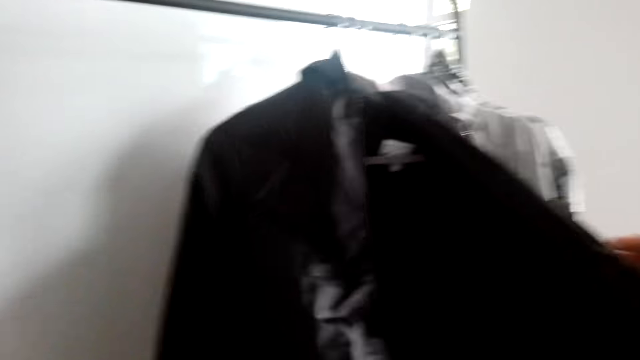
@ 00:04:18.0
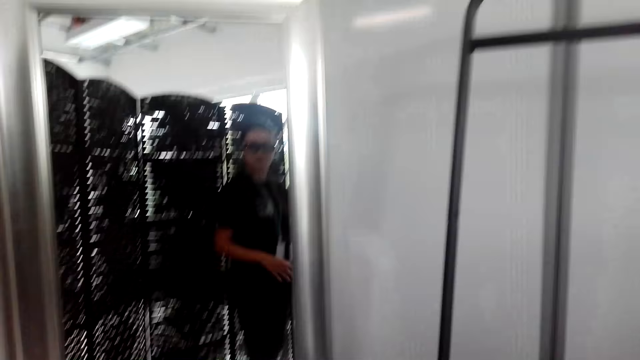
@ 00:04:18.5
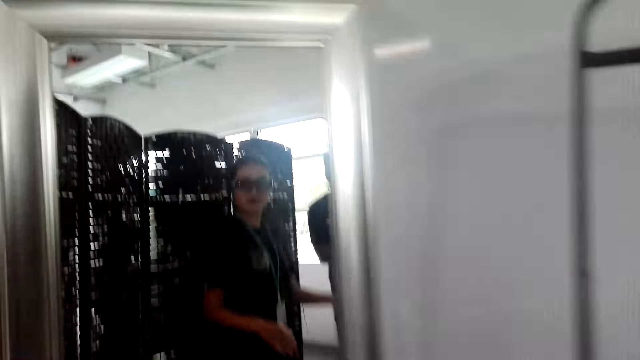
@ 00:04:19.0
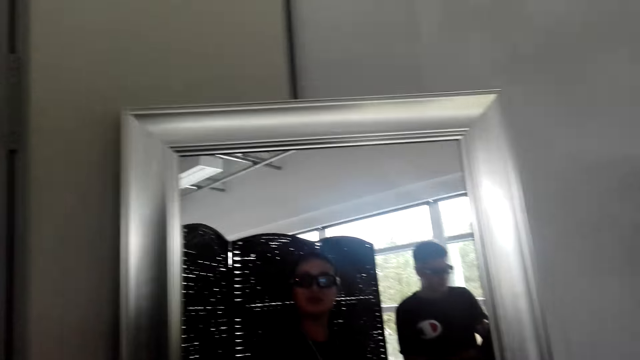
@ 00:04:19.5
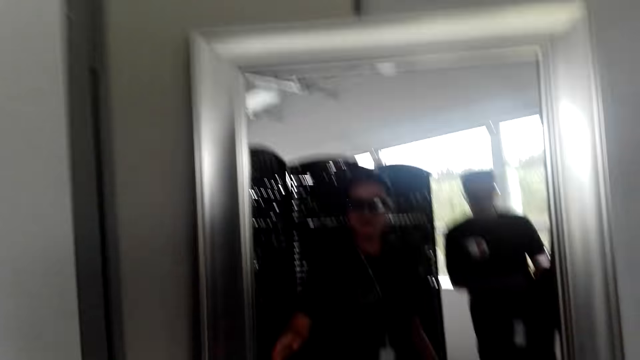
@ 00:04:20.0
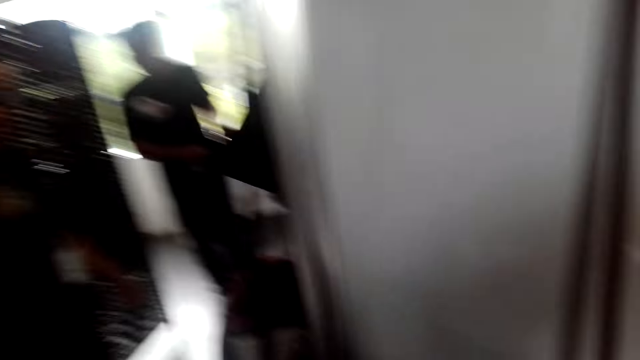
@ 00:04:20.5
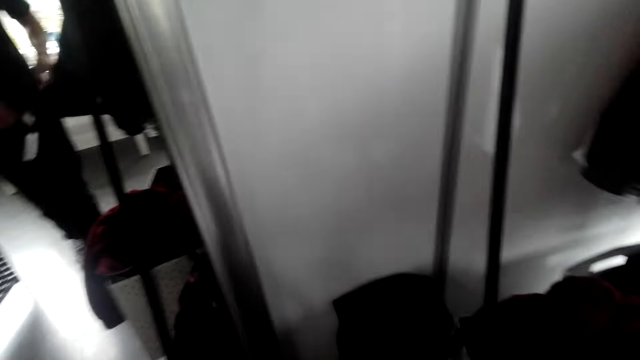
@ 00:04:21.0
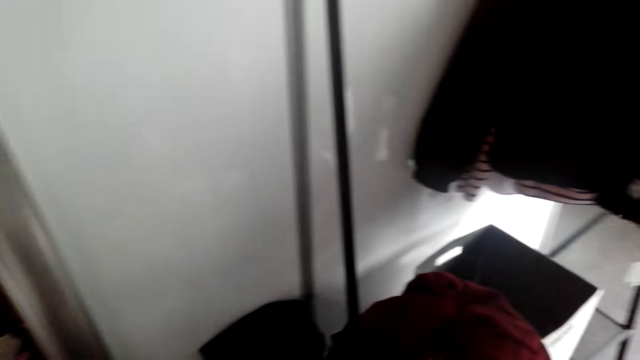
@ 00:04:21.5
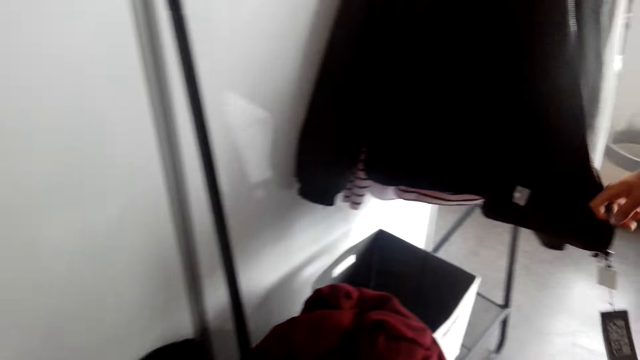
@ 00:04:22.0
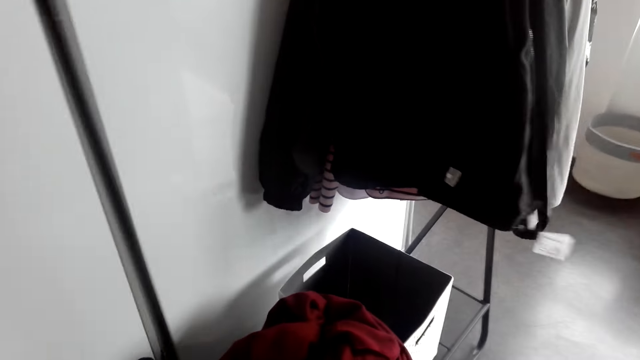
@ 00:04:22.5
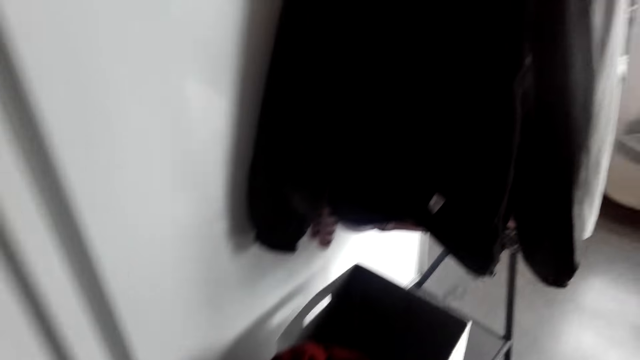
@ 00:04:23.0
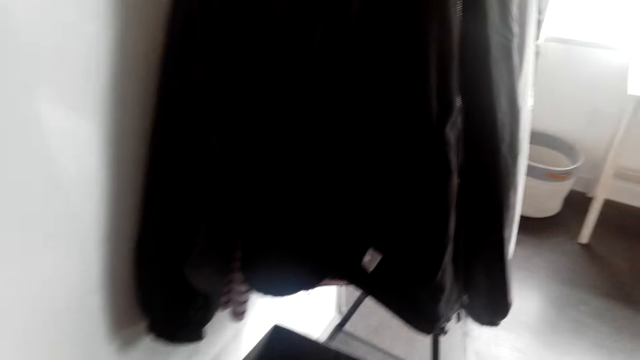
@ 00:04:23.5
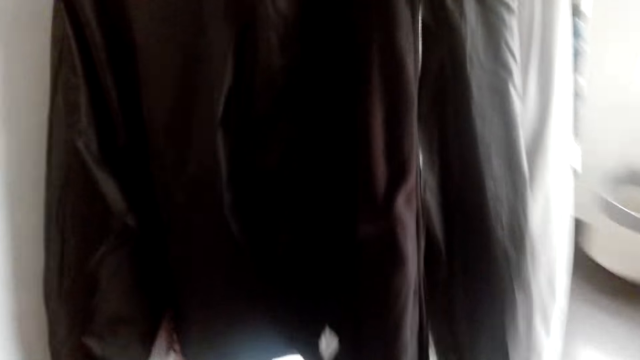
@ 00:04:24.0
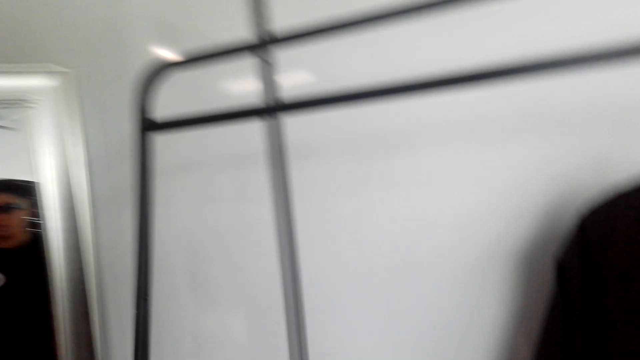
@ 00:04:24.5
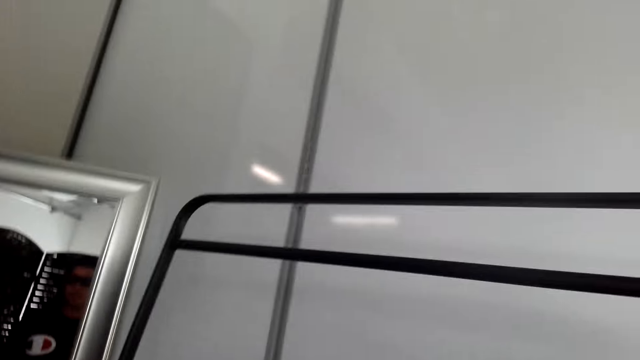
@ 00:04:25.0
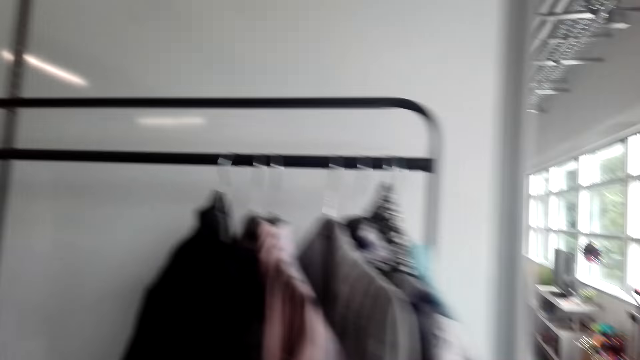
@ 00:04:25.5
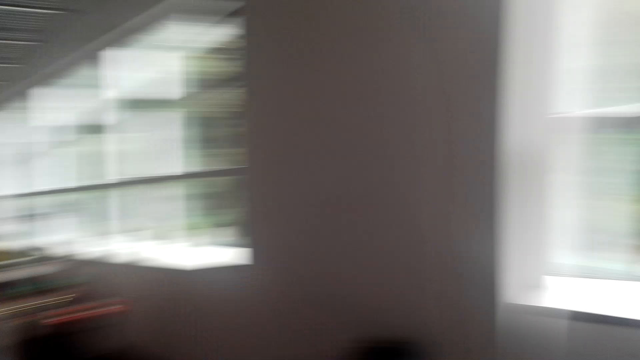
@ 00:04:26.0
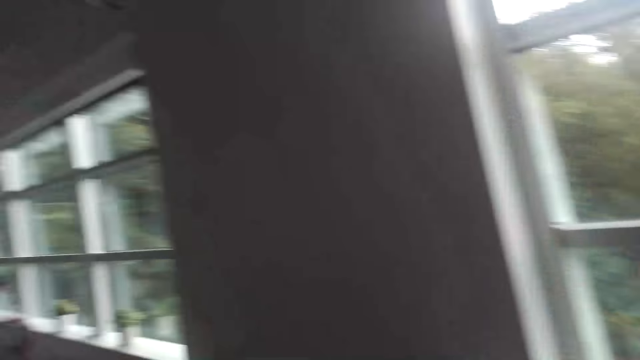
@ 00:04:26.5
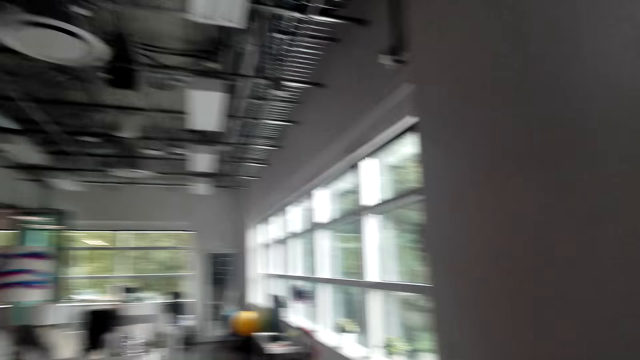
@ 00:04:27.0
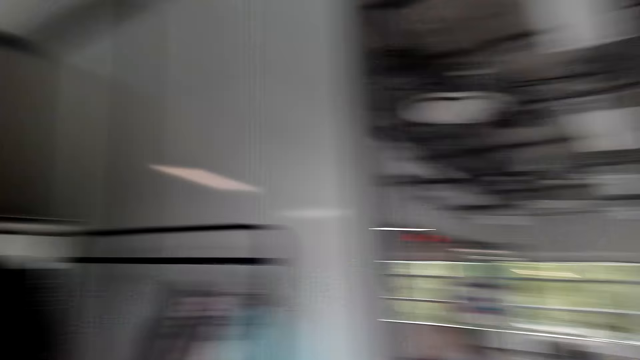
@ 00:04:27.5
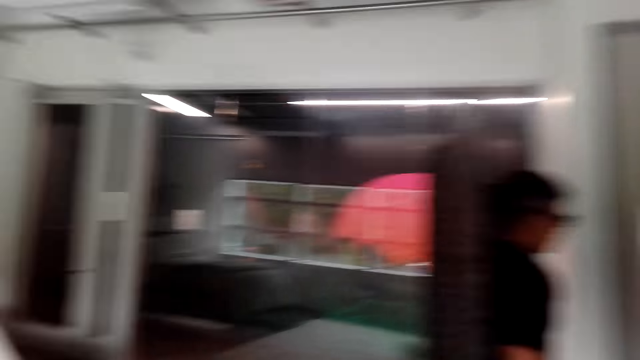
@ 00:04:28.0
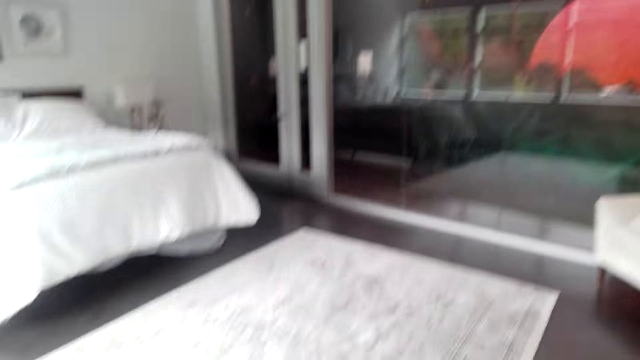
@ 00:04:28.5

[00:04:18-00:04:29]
The camera wearer looks on the mirror. They walk in the room.

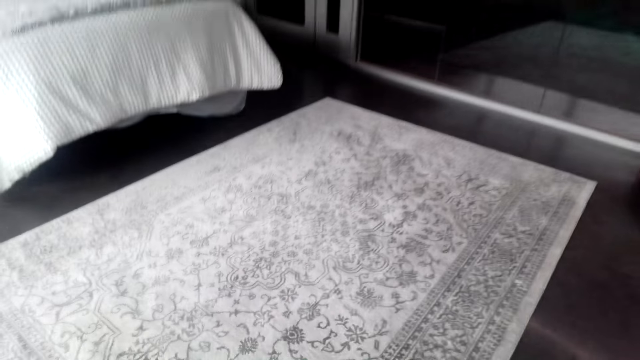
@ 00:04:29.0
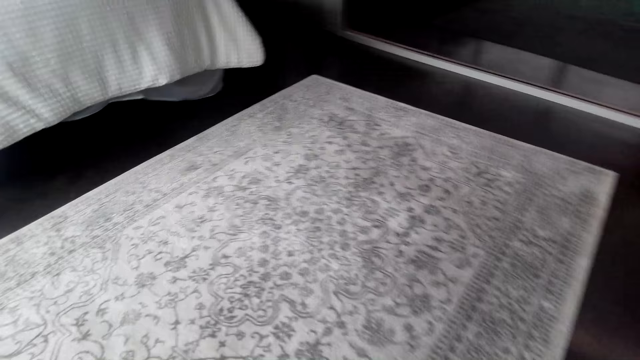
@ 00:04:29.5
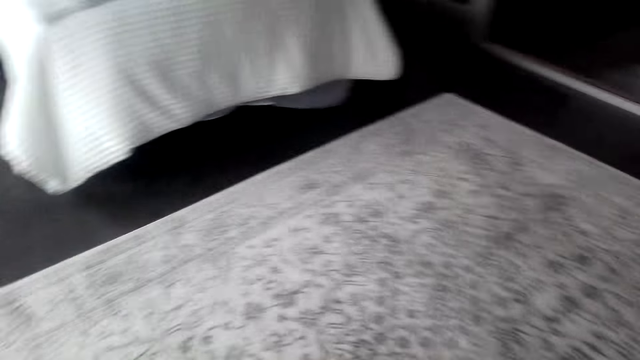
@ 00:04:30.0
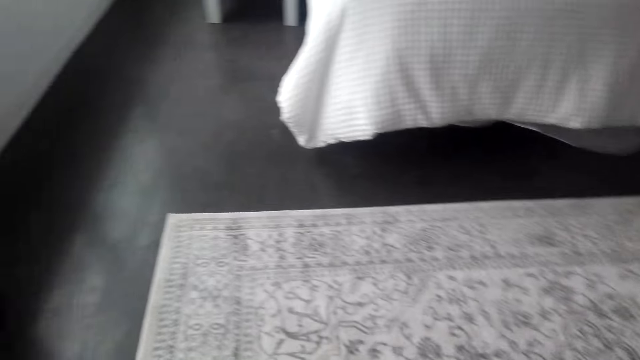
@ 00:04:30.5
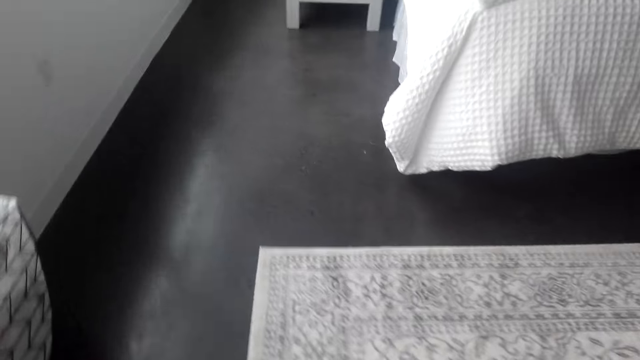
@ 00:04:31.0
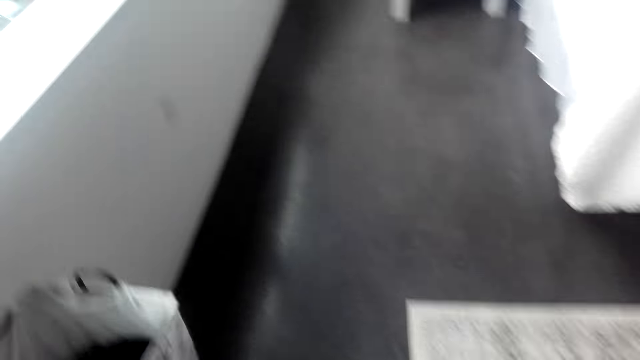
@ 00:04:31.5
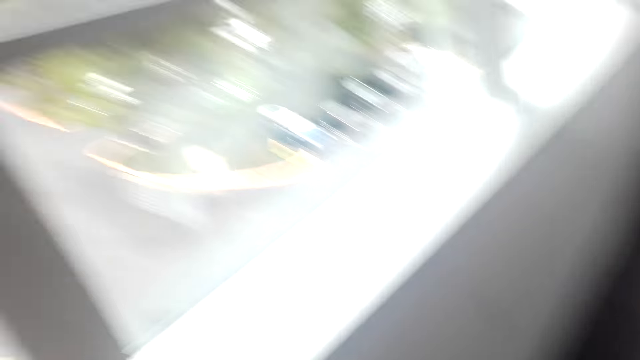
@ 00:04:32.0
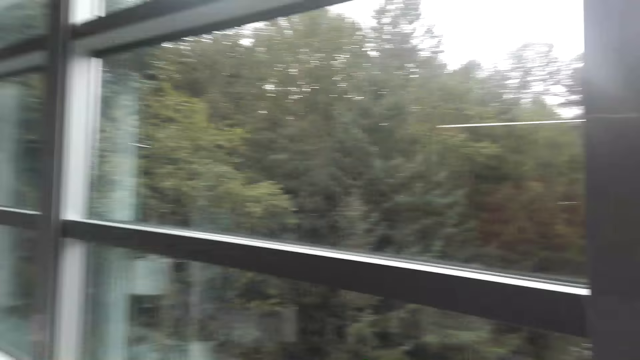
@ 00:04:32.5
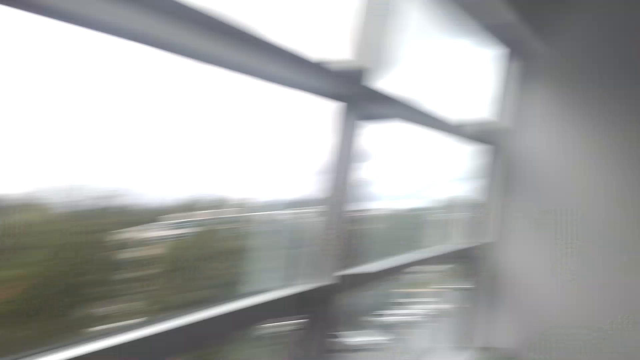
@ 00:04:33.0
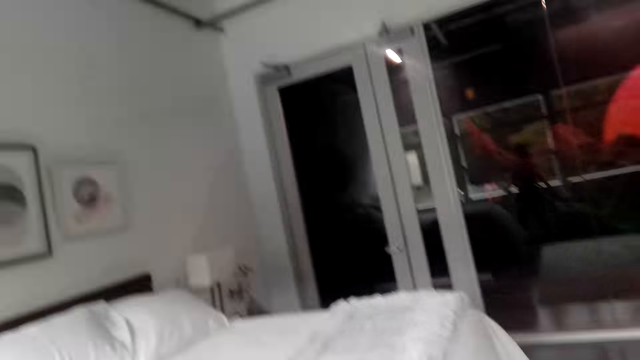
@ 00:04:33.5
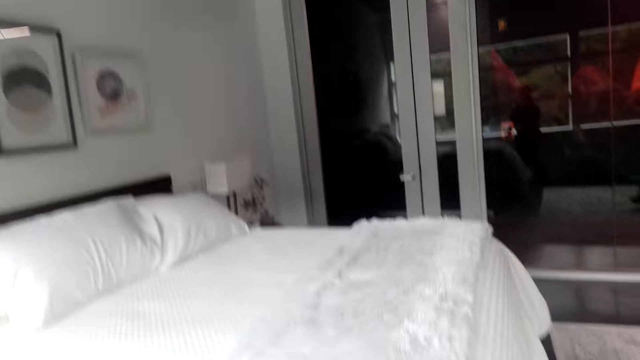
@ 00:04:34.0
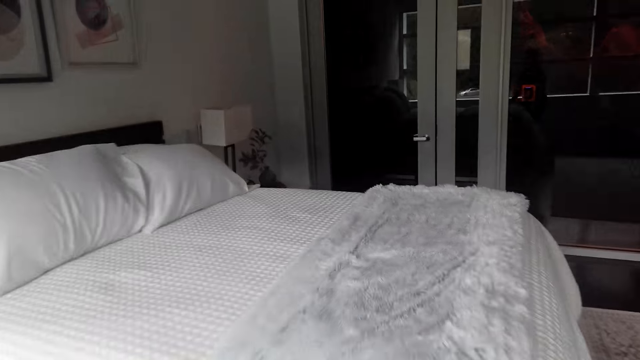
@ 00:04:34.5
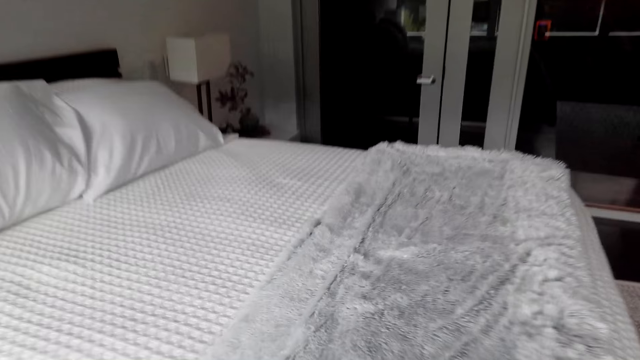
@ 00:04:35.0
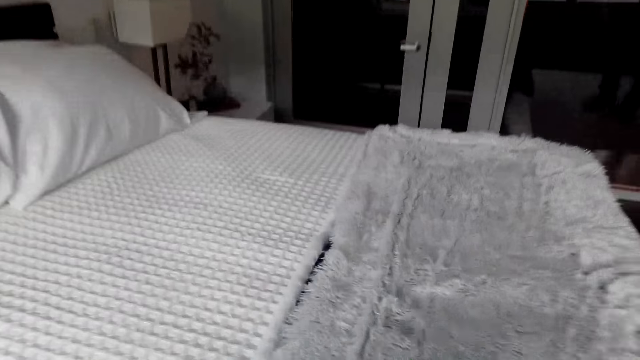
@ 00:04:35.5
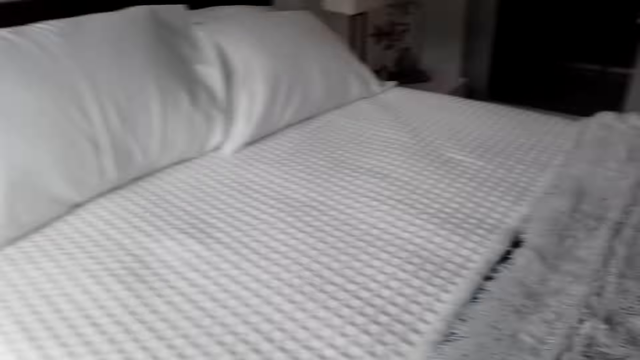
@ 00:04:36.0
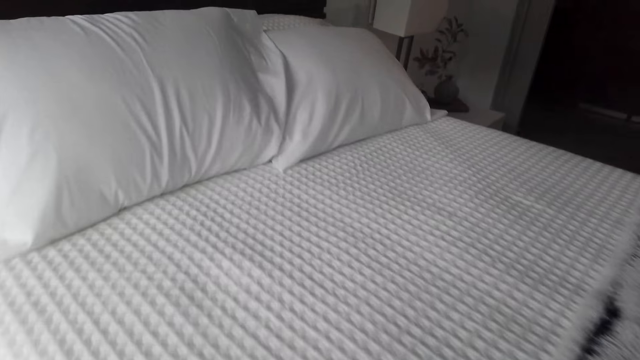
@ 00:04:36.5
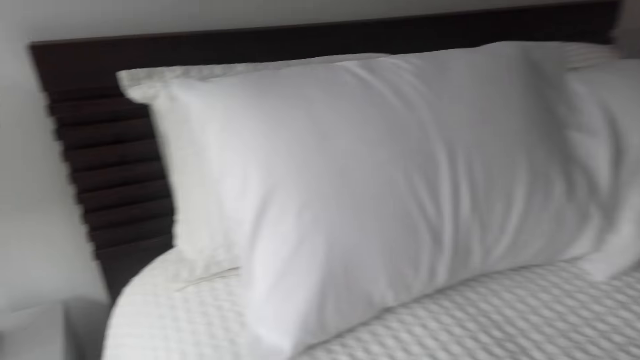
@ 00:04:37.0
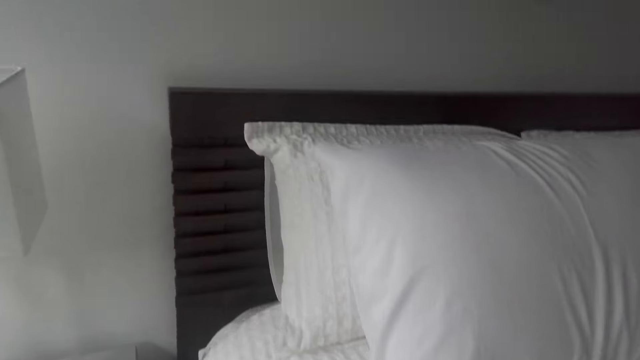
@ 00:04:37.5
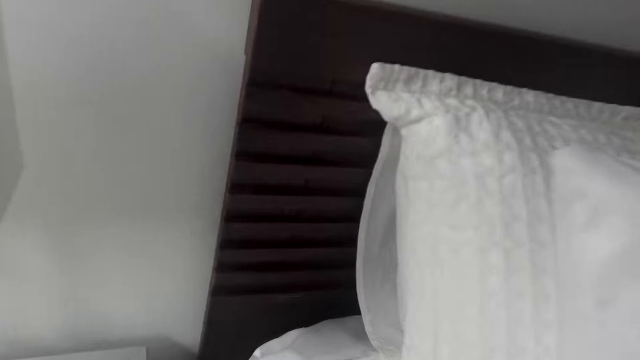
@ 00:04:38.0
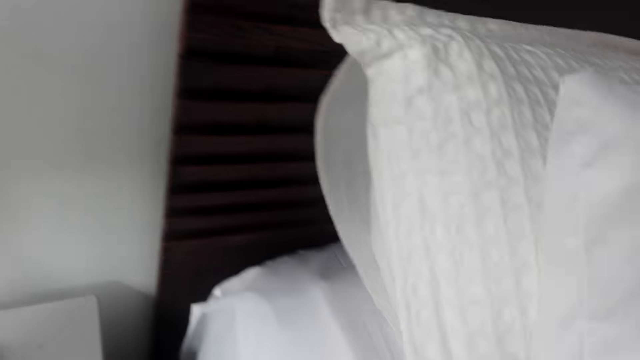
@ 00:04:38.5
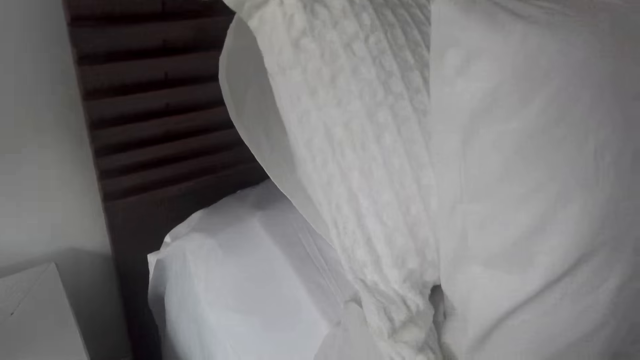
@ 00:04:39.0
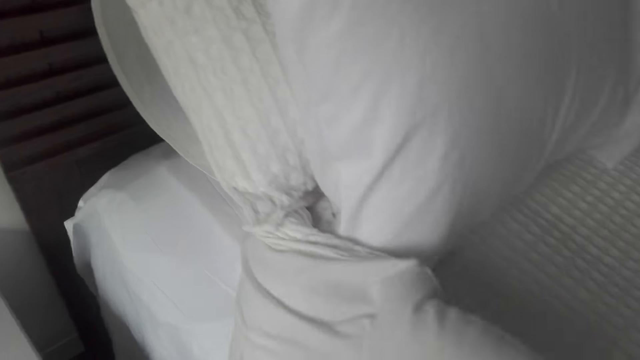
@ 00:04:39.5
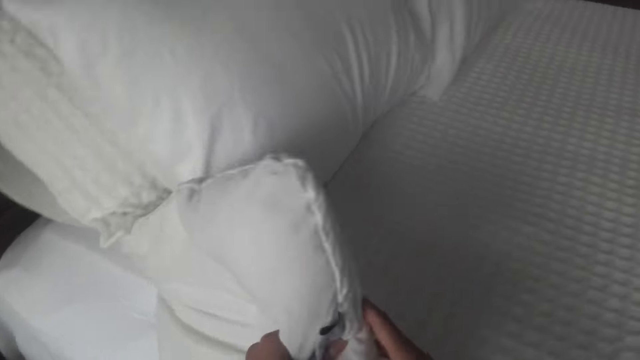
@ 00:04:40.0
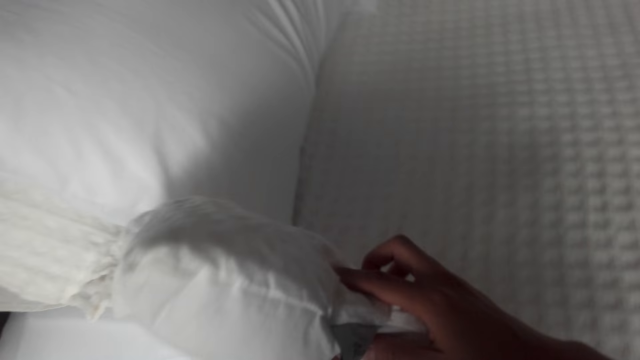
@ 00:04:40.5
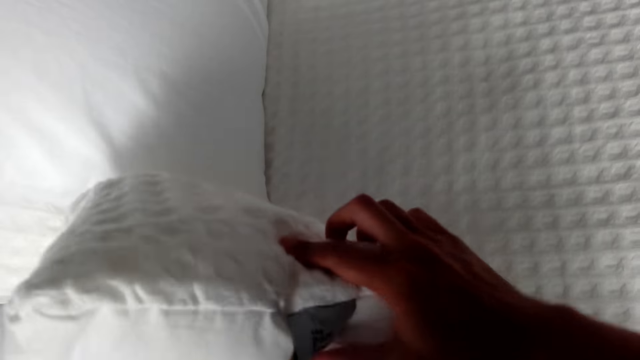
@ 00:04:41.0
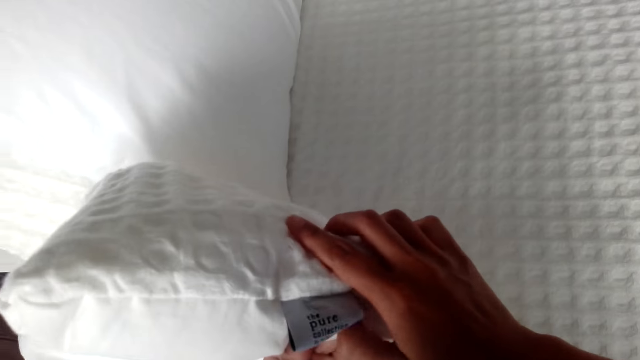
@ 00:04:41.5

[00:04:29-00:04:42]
The camera wearer converses with a man. They hold the blanket.
